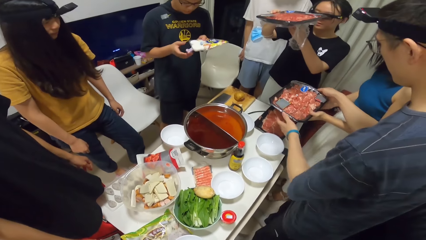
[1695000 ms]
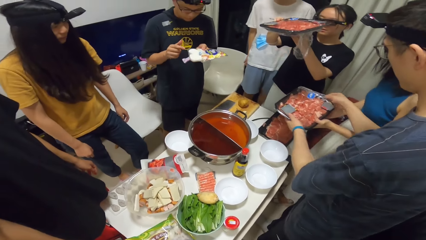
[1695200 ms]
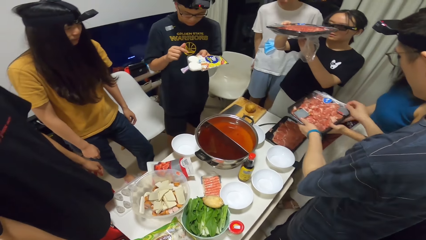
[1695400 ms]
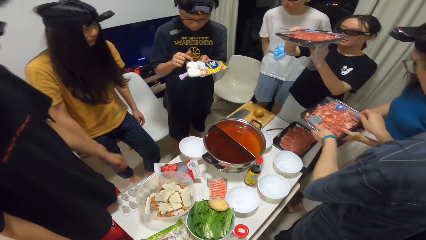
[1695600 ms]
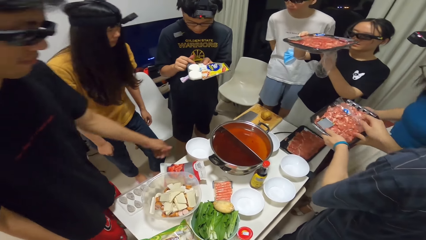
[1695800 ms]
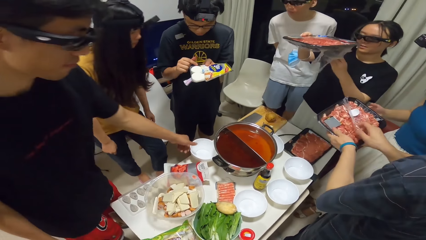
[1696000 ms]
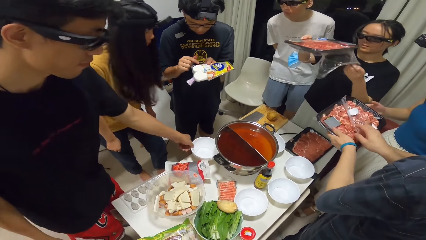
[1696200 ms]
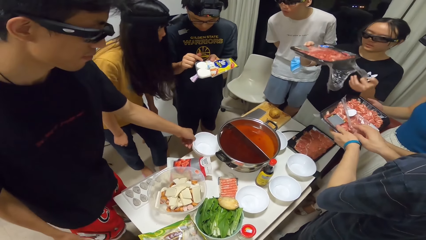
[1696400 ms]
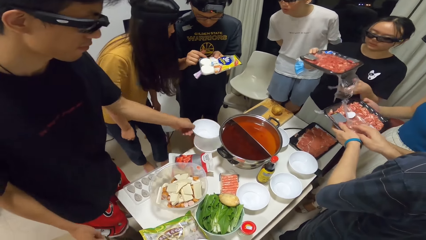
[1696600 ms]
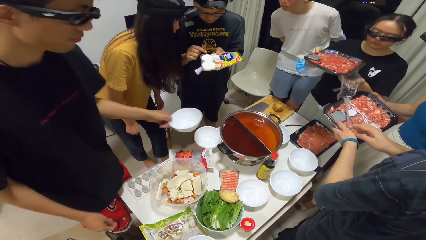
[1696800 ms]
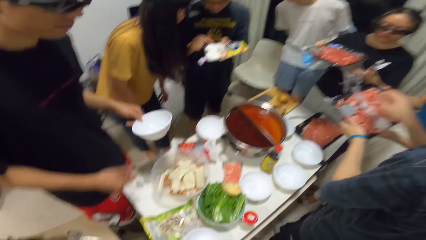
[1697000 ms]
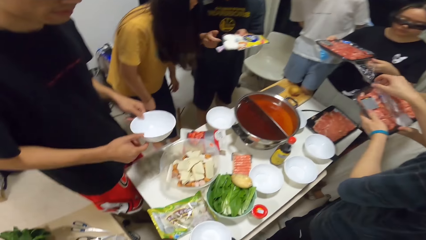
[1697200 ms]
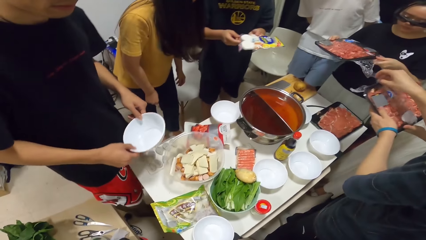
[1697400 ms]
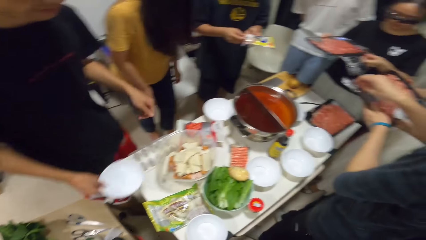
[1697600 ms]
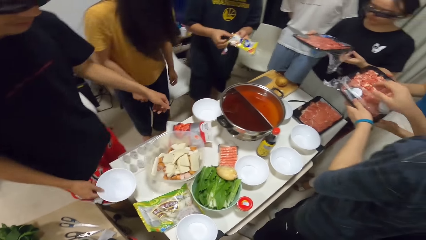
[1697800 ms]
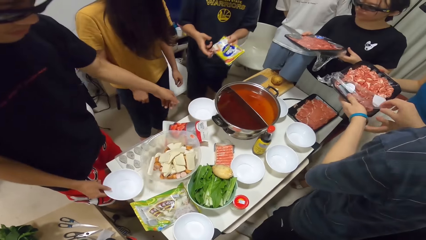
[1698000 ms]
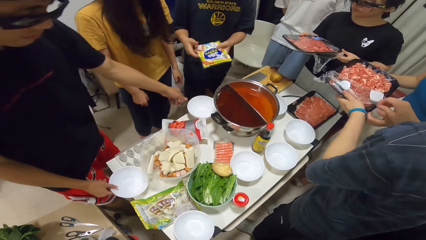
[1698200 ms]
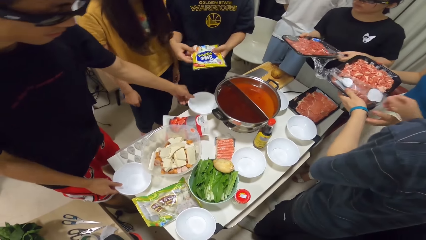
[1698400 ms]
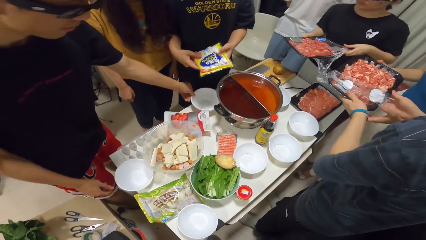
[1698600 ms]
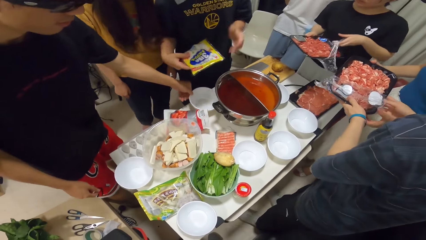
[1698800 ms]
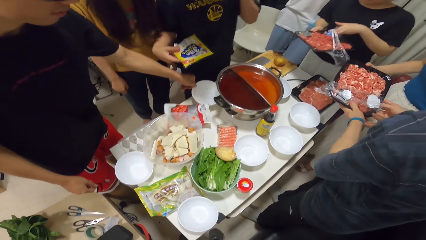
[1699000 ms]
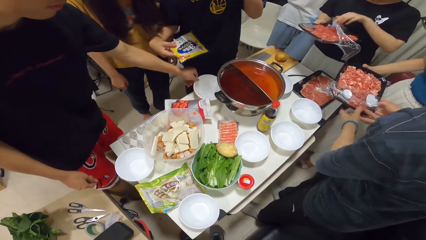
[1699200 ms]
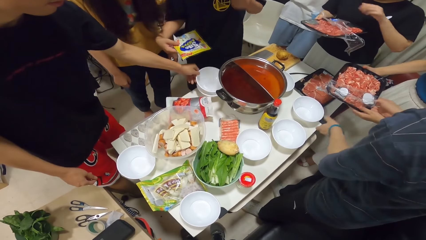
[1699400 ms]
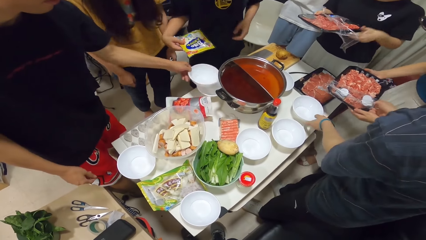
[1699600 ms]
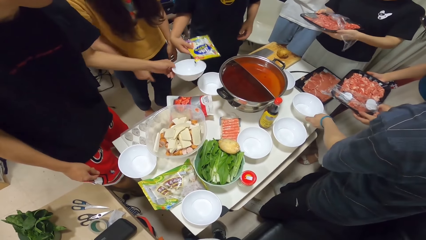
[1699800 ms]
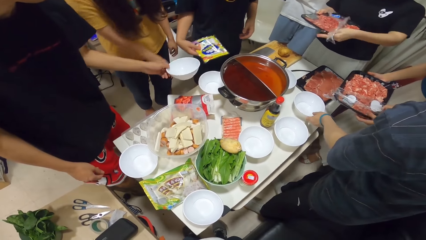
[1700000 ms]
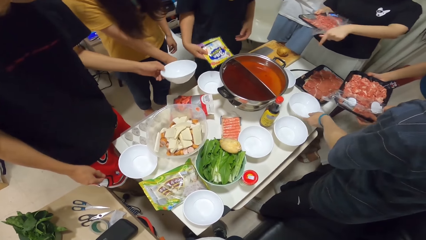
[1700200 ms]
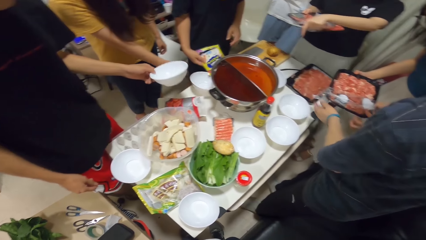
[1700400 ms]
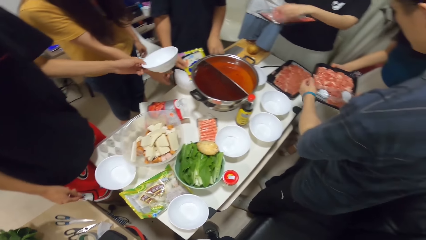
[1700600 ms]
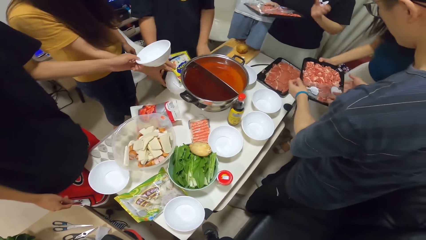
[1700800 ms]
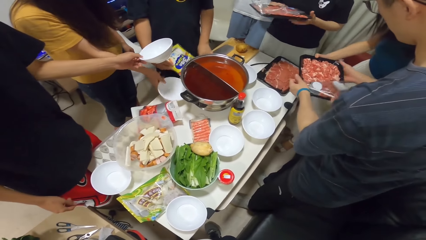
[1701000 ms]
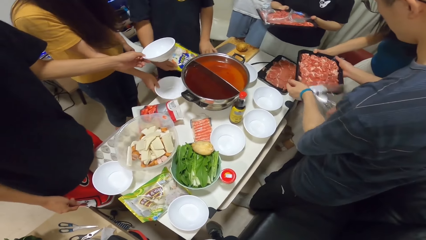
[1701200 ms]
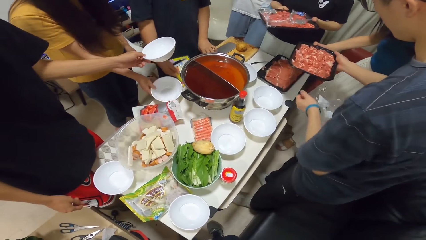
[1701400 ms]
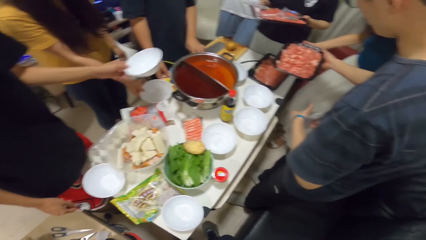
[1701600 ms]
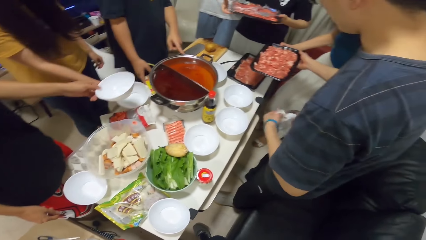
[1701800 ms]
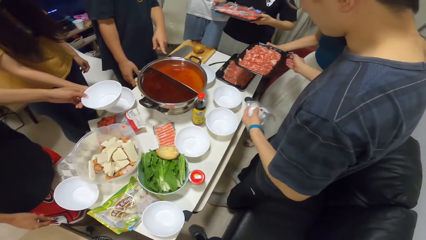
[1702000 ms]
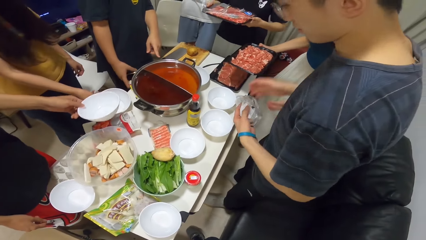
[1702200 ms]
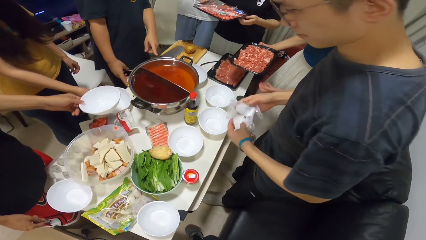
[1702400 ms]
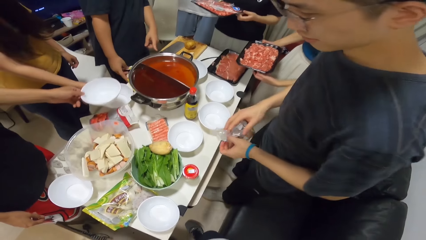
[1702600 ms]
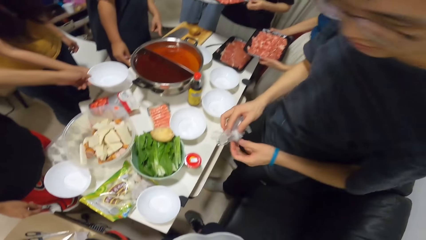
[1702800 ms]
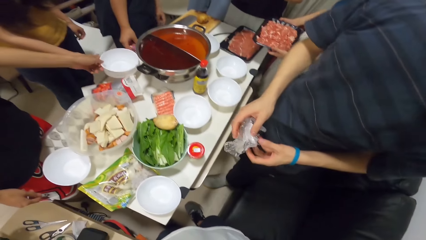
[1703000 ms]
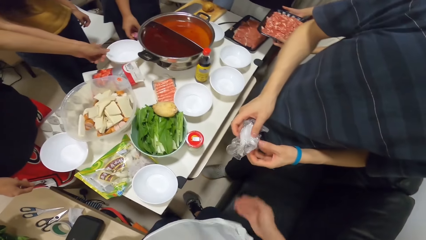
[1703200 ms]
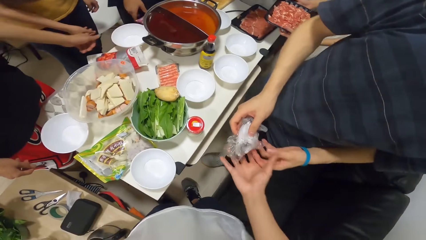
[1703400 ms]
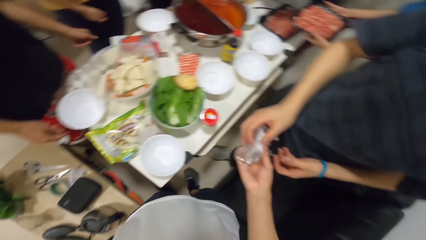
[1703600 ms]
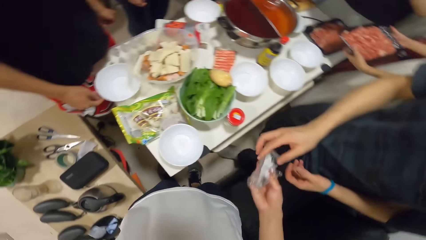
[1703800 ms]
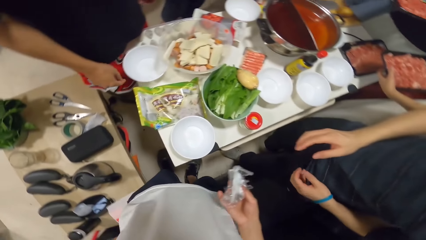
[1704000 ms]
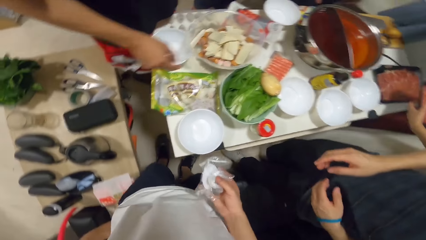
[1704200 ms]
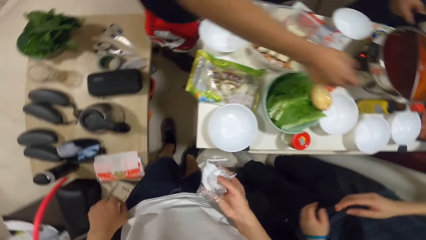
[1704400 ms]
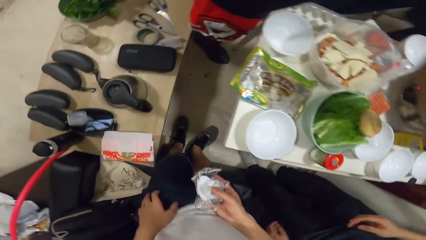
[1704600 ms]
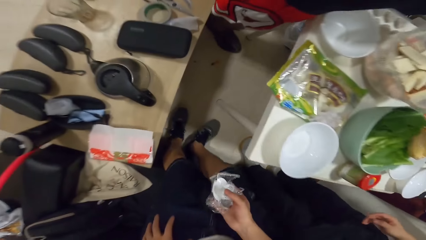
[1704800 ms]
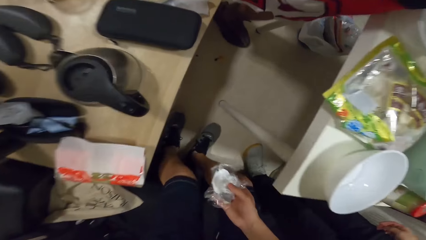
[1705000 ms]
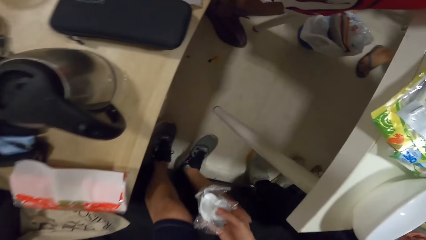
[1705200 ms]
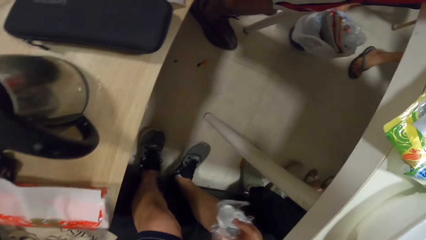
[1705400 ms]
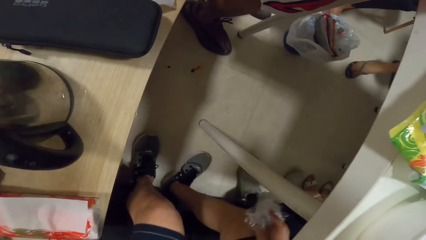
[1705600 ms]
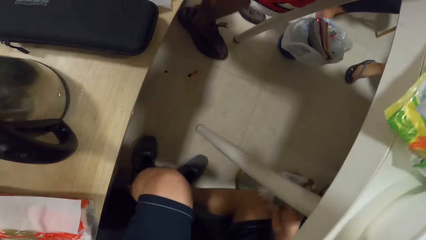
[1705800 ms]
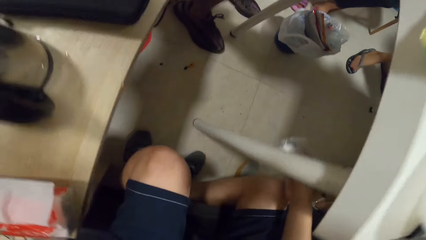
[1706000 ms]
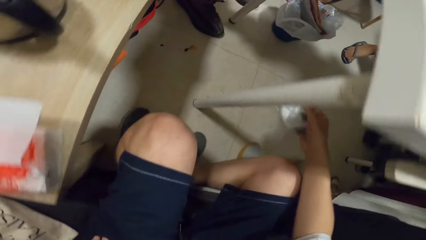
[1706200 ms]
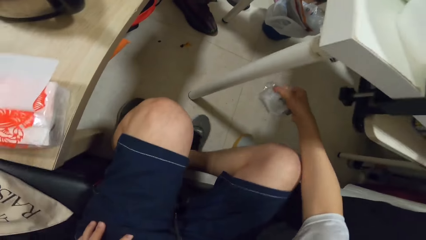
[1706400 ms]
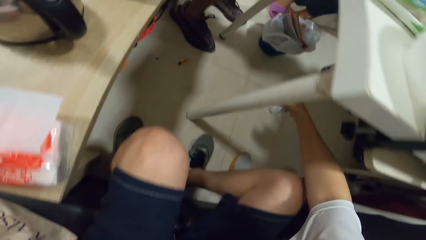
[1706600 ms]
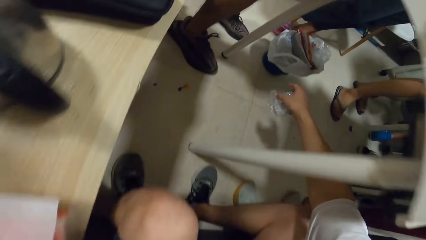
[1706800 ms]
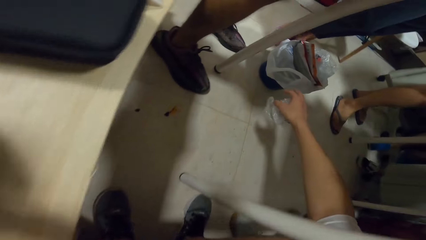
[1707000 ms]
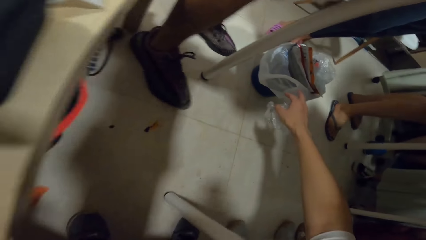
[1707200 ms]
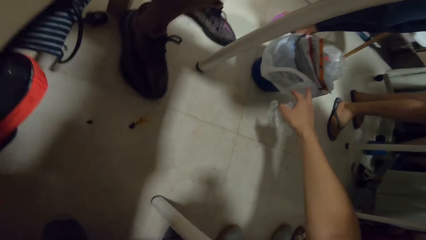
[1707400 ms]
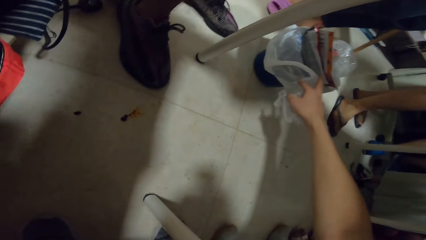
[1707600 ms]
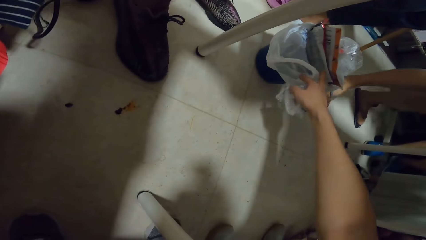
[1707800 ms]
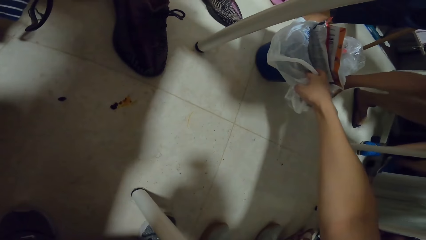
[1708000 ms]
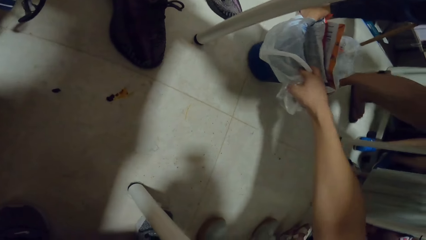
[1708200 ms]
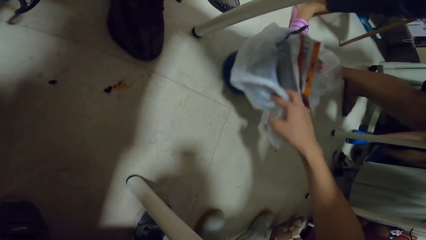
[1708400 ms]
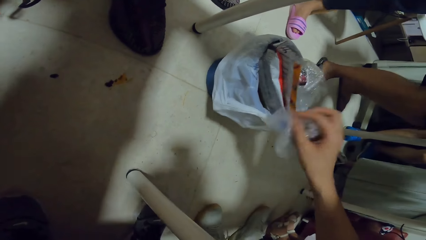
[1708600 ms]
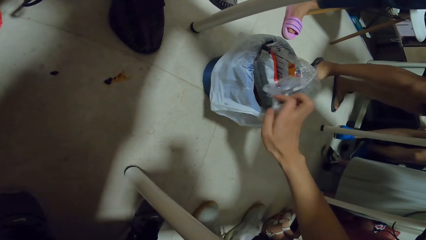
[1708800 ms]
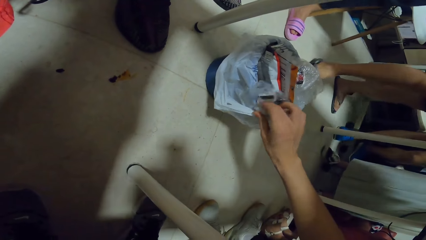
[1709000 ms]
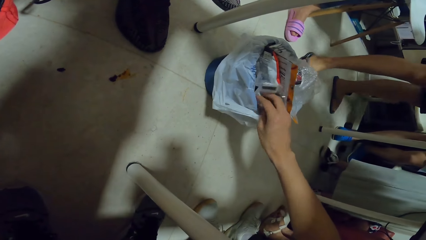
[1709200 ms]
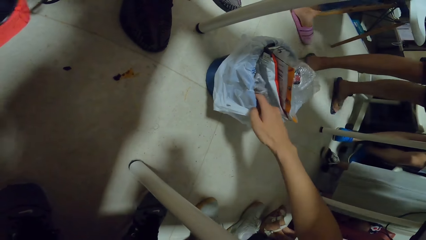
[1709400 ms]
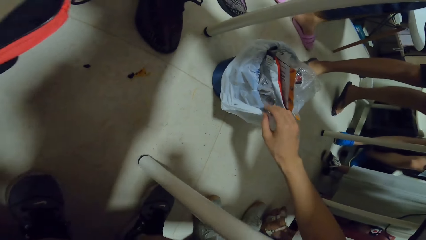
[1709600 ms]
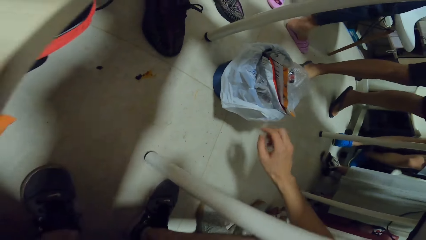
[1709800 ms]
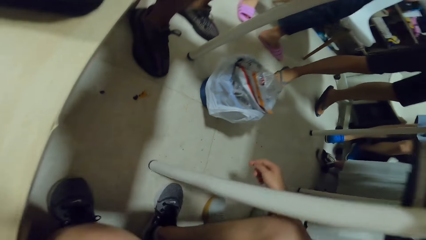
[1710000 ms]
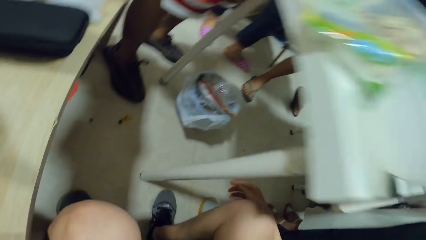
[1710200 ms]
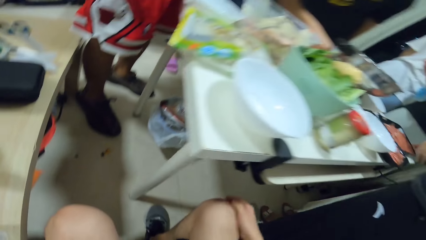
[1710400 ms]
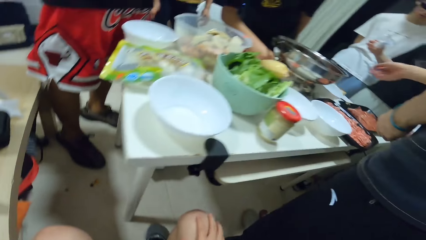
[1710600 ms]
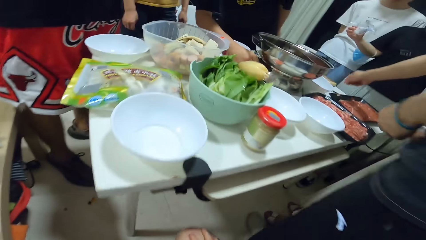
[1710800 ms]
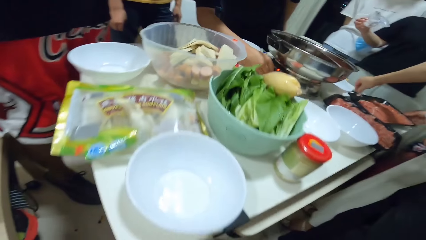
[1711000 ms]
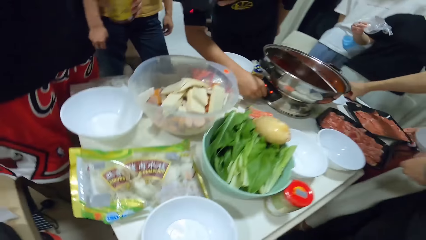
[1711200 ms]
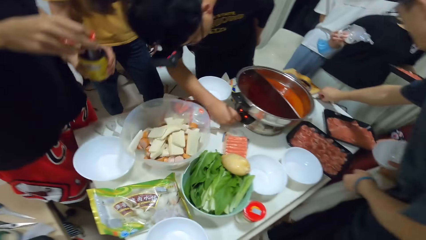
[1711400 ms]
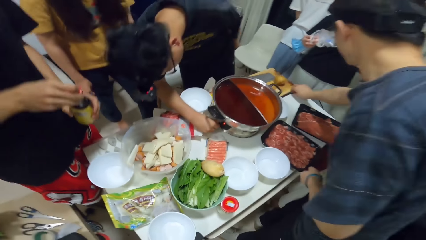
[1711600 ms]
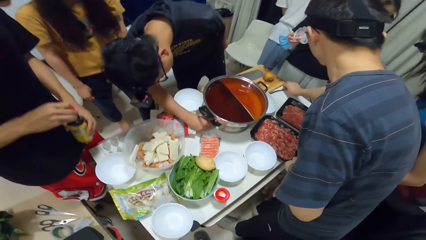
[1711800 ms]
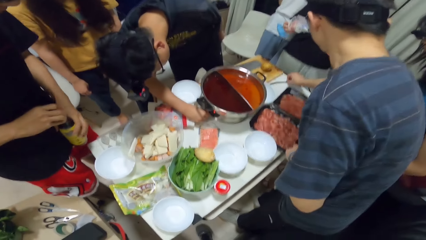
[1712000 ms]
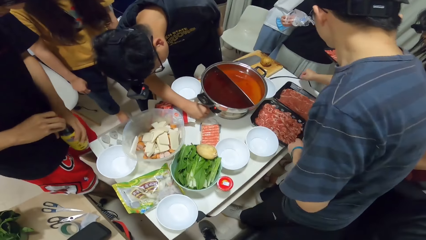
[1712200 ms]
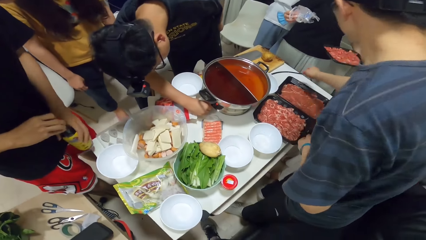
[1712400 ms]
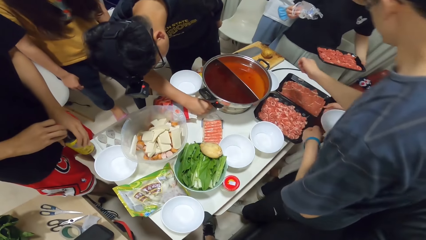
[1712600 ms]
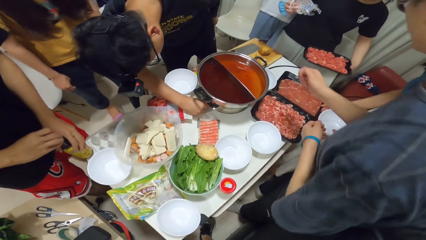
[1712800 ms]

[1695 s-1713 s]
The man pulls the plastic wrap off the tray of meat with his right hand, and moves the bowl. Another man picks a bowl from the table with his left hand, and places the bowl onto the table. The woman moves a bowl on the table with her right hand. Another man places the plastic bag onto the table. The first man takes a paper. The camera wearer collects the plastic wrap from the first man. He bends down. He pulls the bin with his right hand, and places the plastic wrap into the bin. Another woman moves the tray of meat on the table with her right hand.
